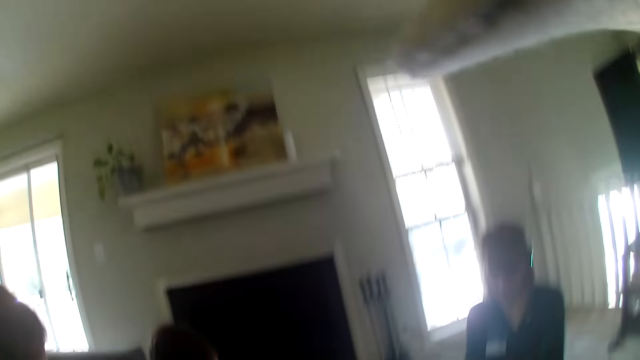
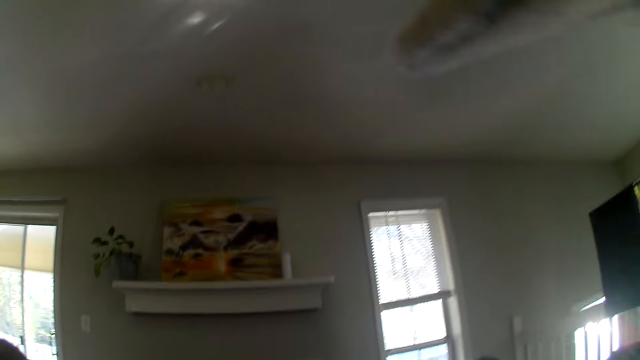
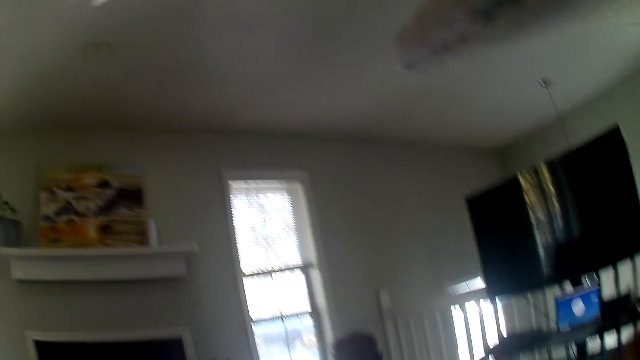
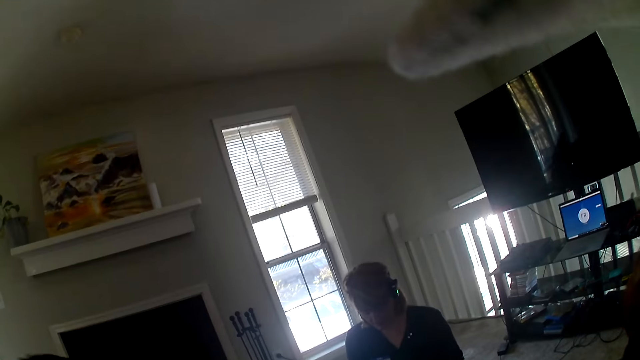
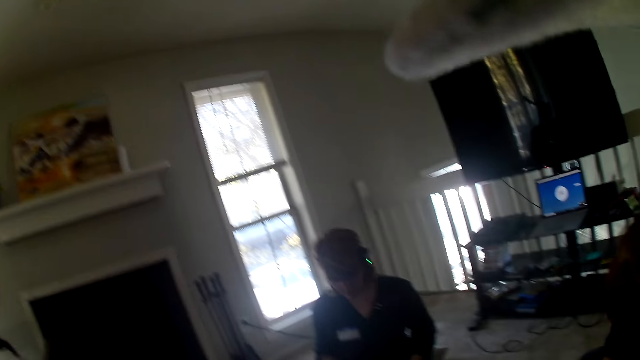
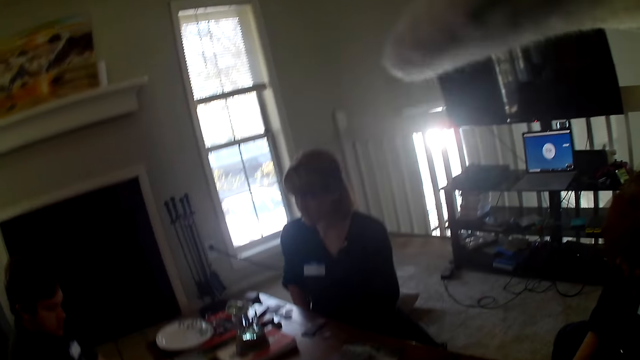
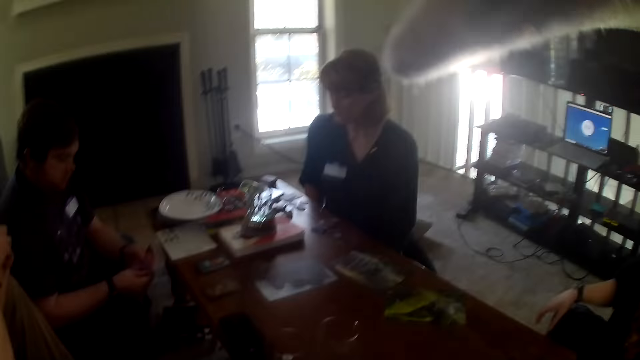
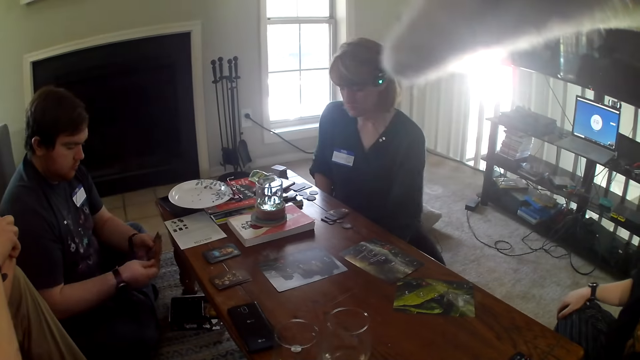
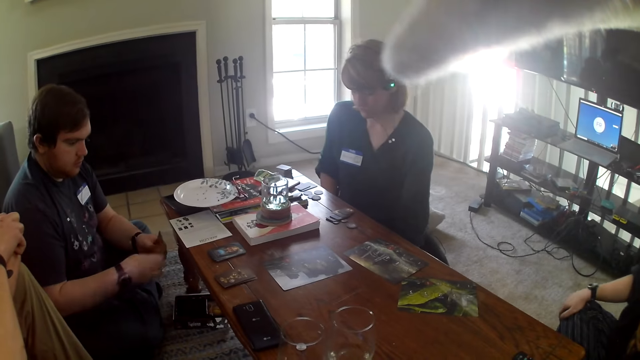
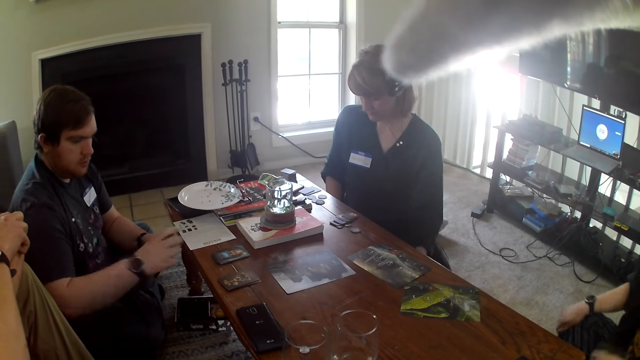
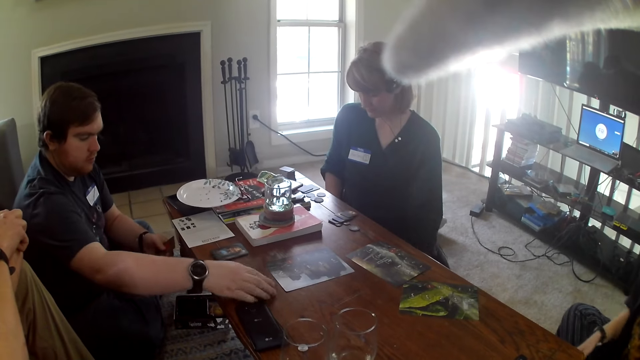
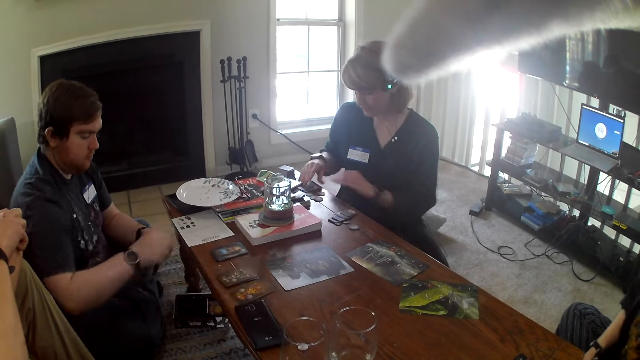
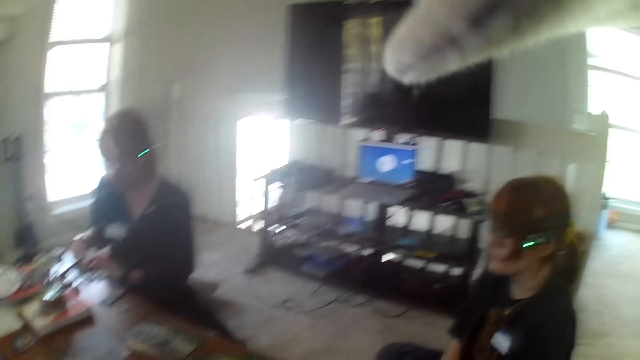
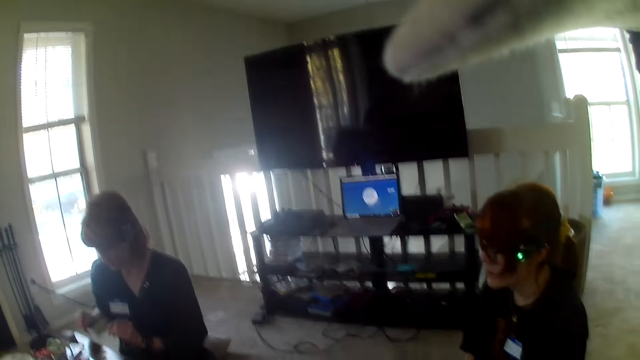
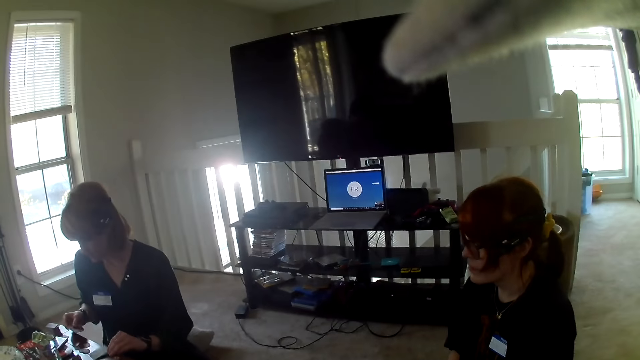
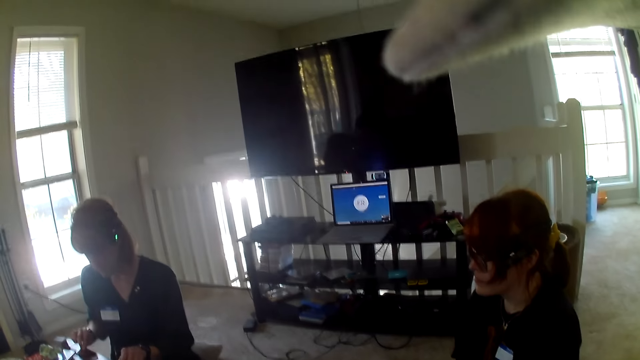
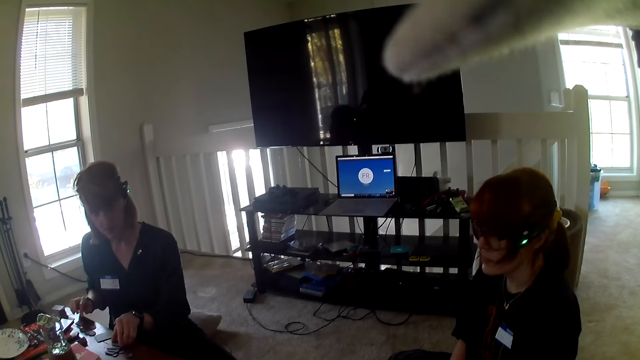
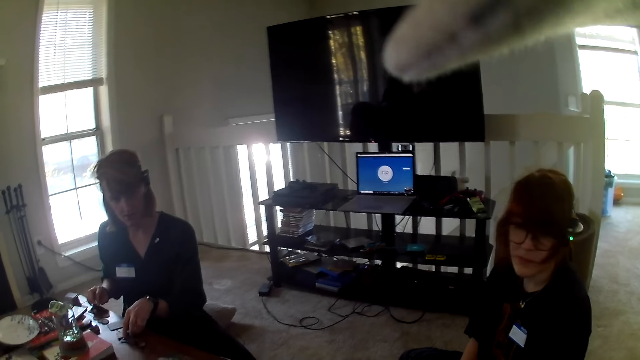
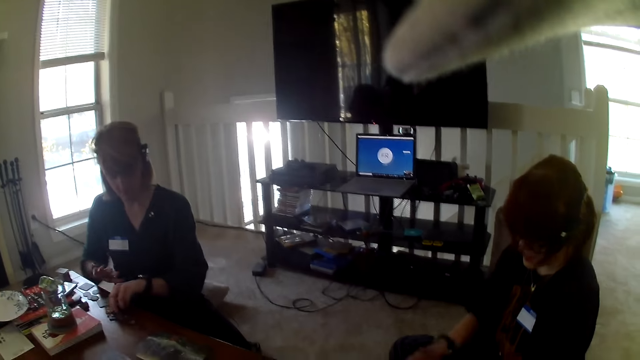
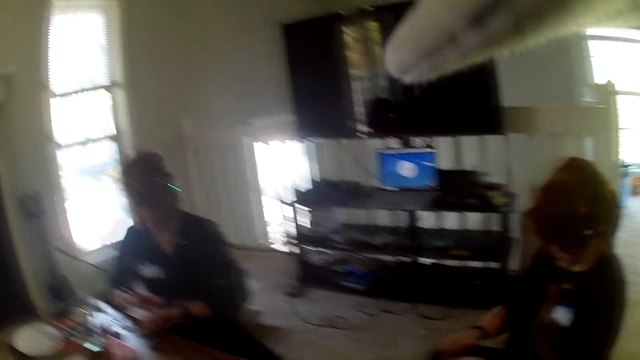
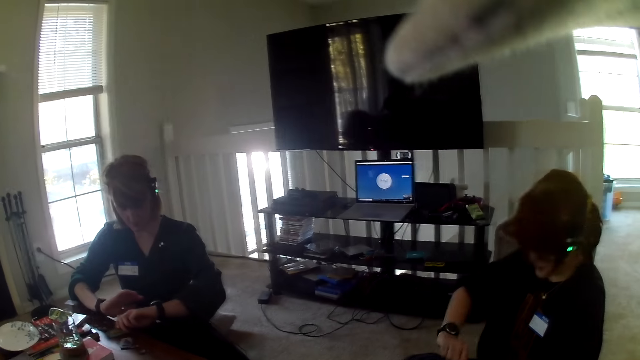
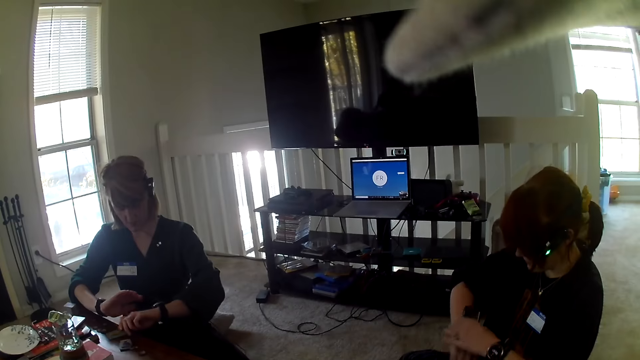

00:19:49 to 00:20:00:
The camera wearer looks around the apartment. A man looks at the cards. The man places the cards on the table. The camera wearer stares at the laptop. They look around.

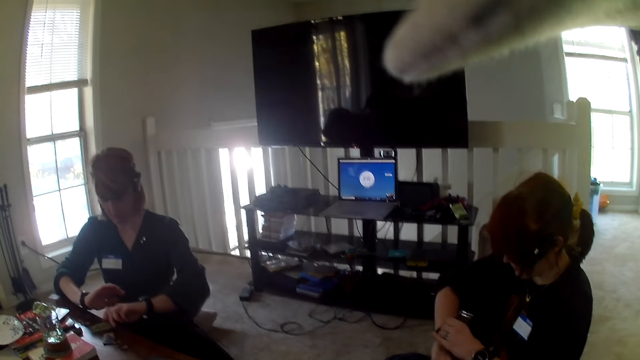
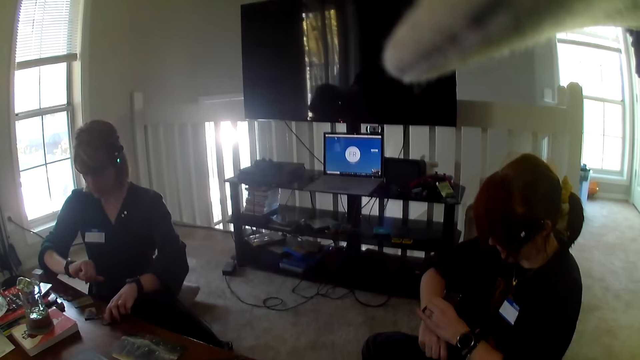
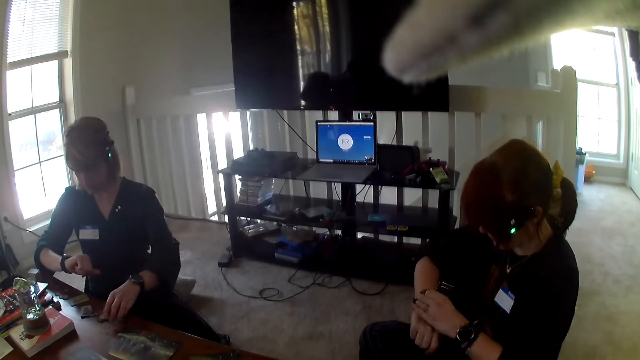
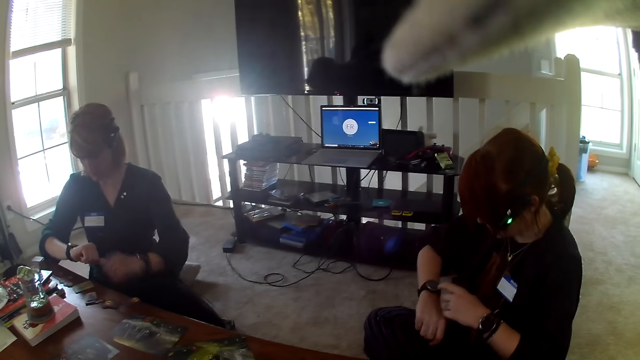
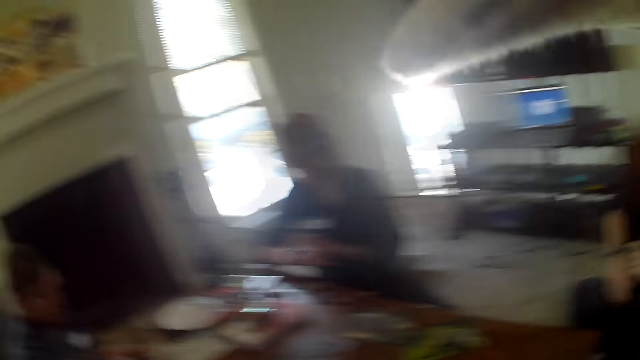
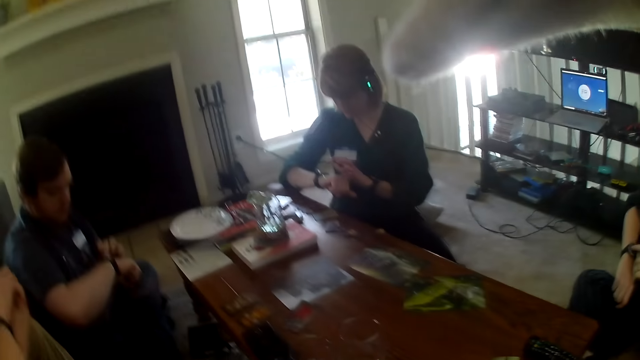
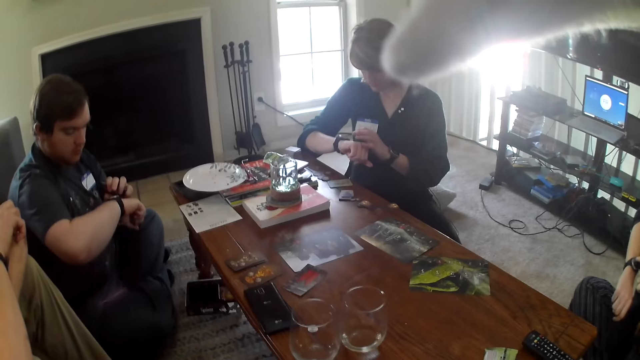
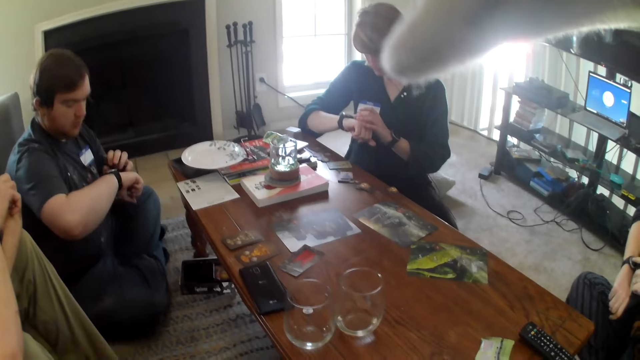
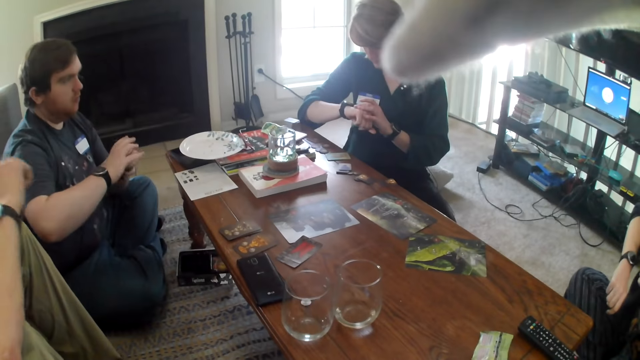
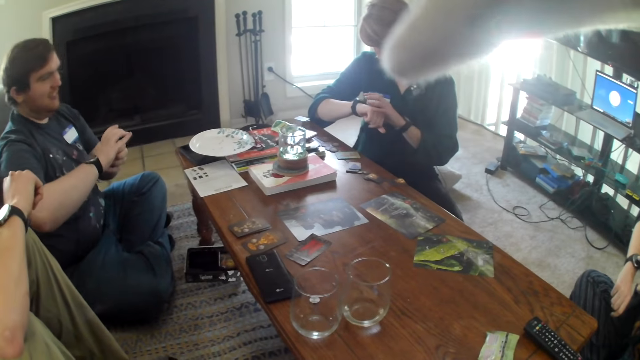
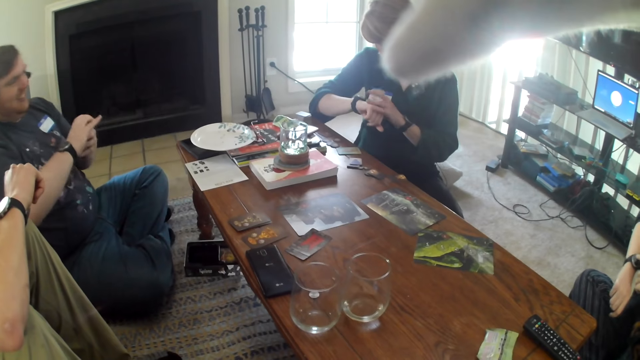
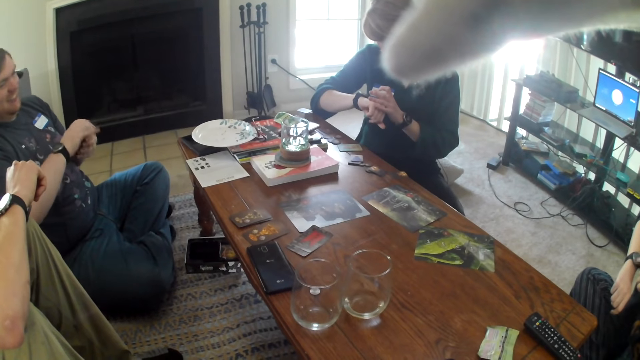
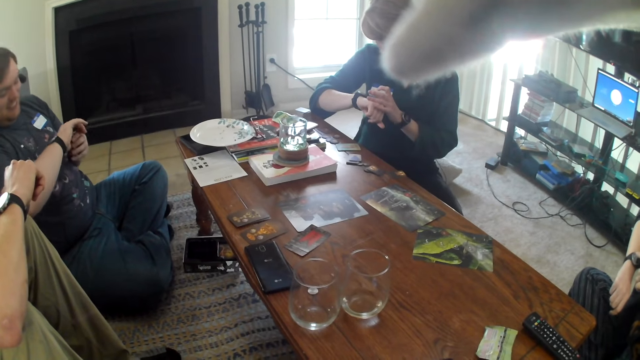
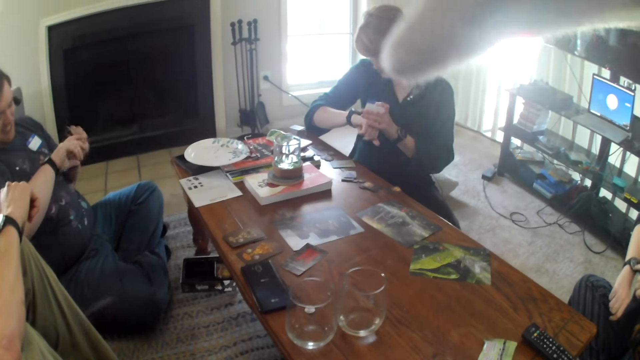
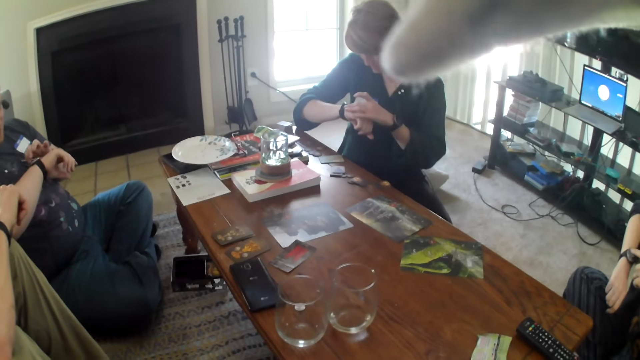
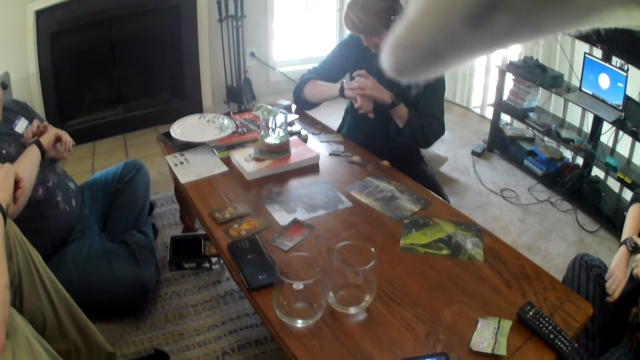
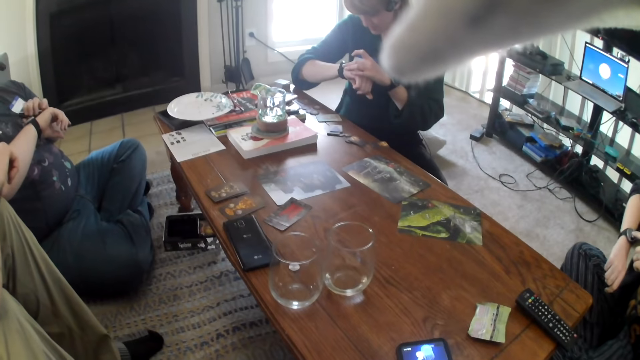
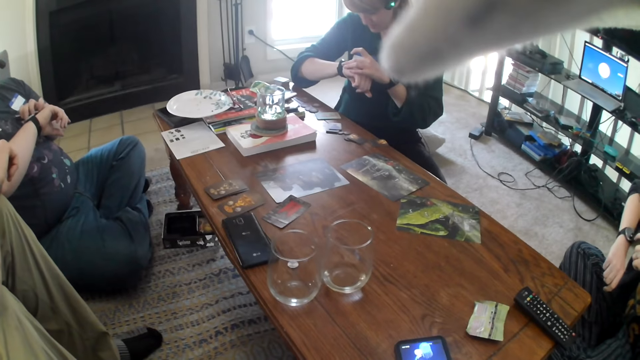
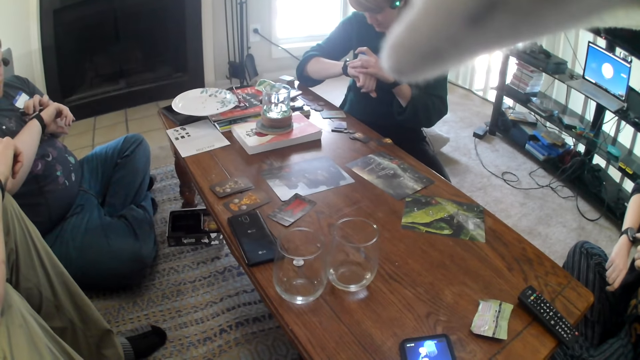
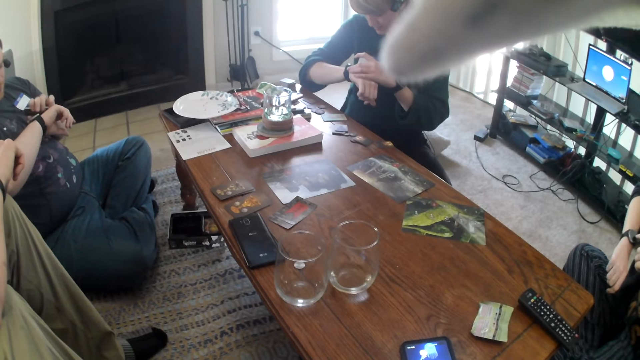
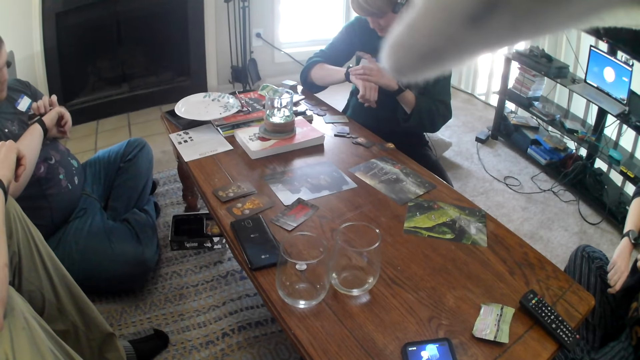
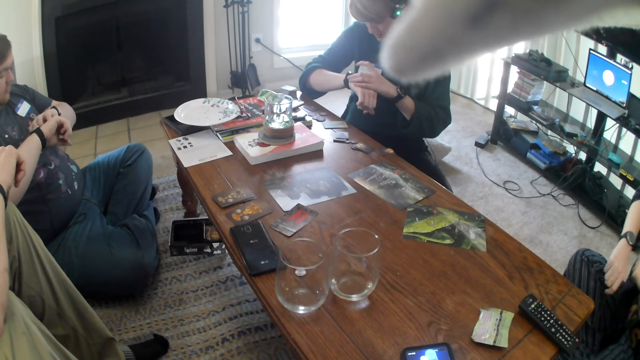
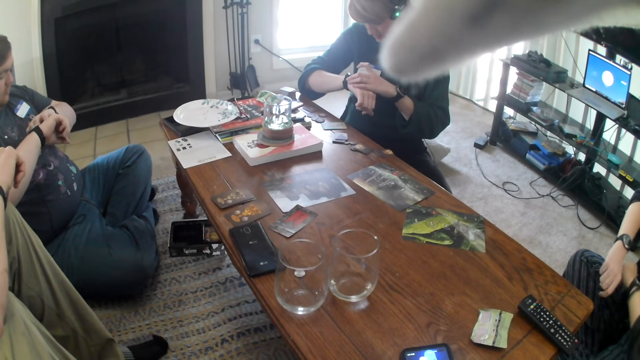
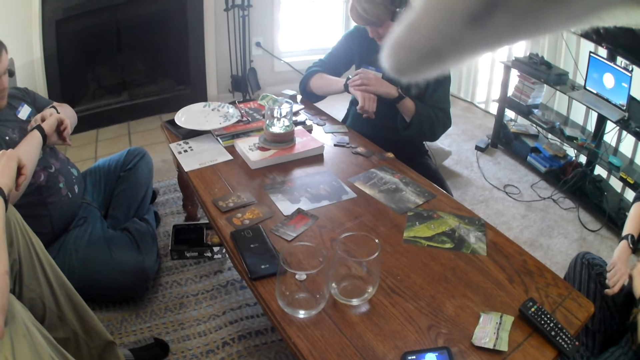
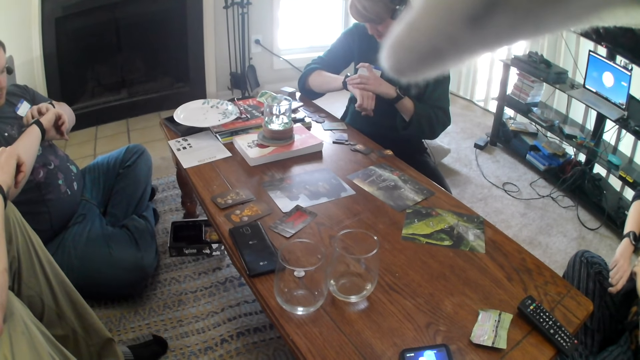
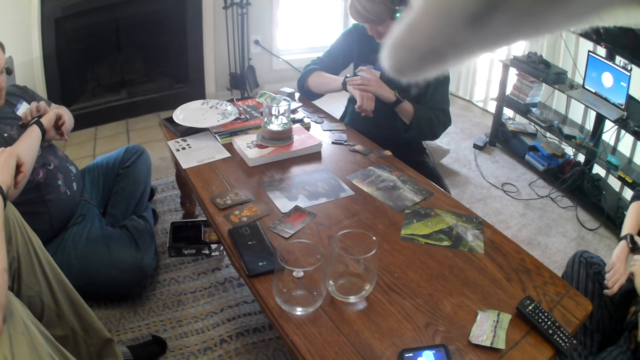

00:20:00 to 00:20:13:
A woman inspects her wrist watch.
